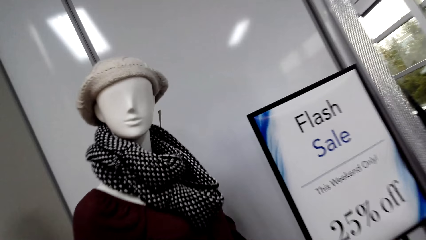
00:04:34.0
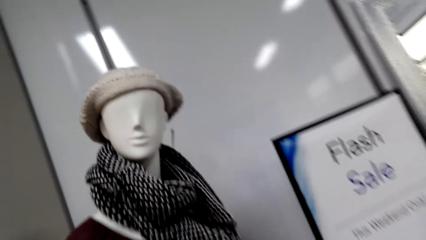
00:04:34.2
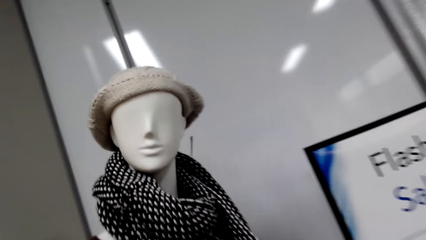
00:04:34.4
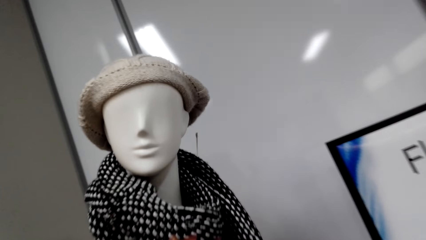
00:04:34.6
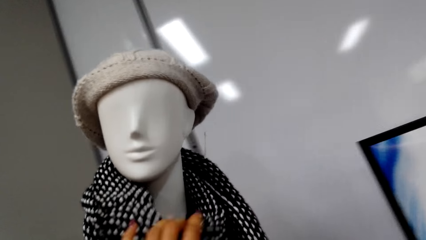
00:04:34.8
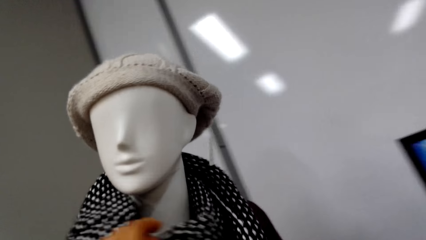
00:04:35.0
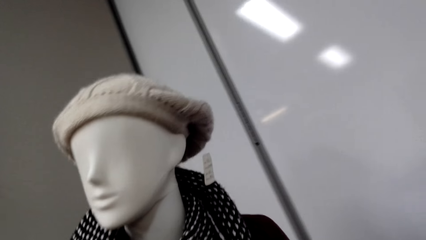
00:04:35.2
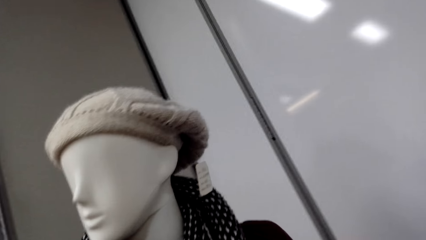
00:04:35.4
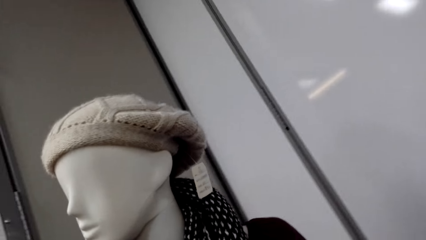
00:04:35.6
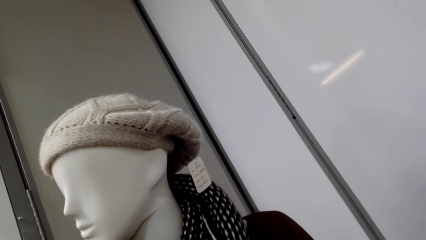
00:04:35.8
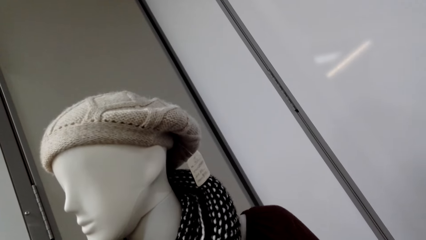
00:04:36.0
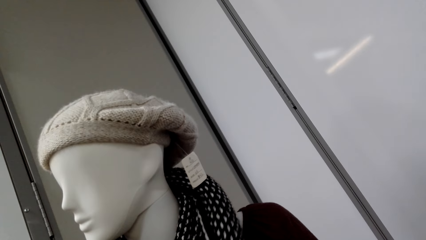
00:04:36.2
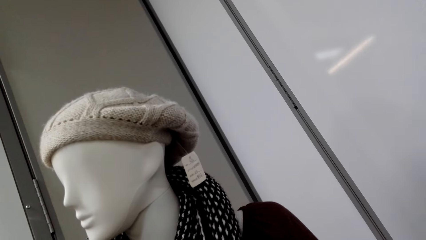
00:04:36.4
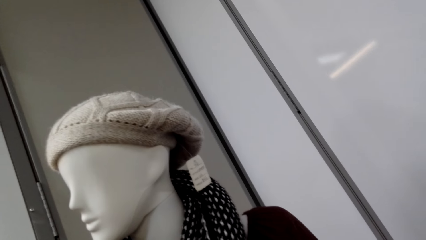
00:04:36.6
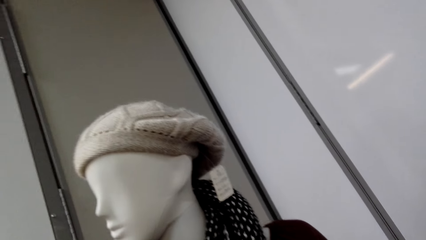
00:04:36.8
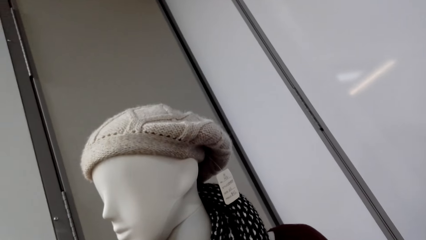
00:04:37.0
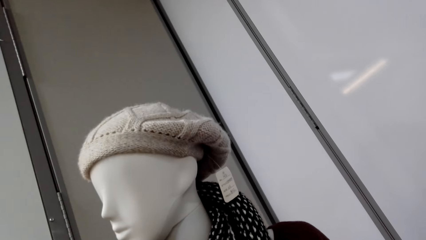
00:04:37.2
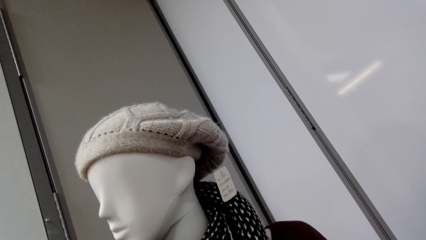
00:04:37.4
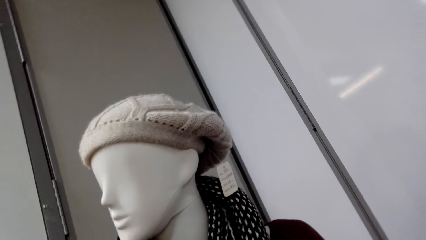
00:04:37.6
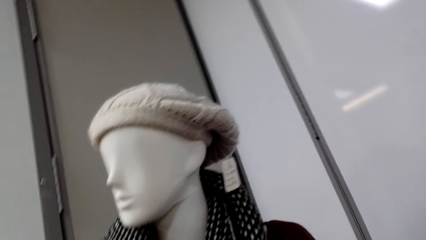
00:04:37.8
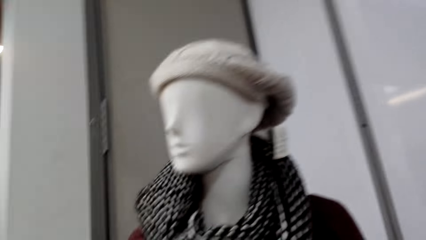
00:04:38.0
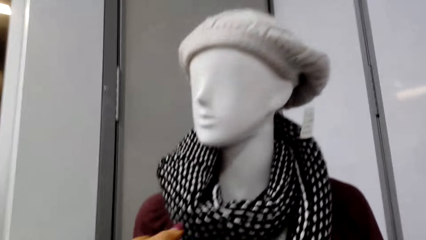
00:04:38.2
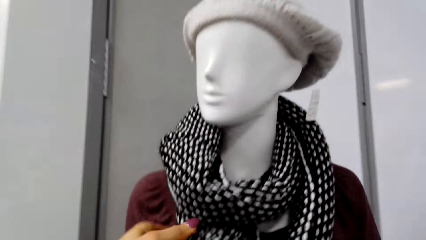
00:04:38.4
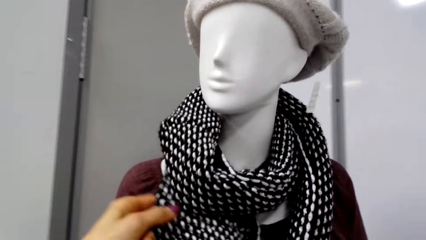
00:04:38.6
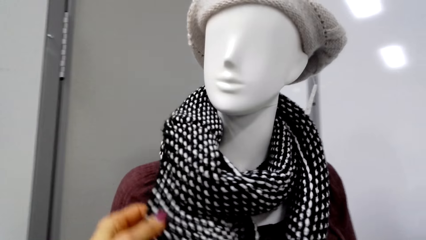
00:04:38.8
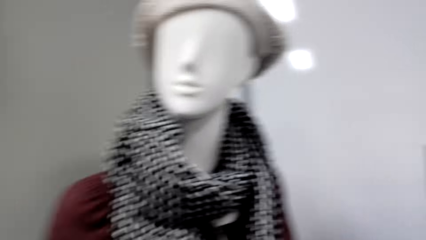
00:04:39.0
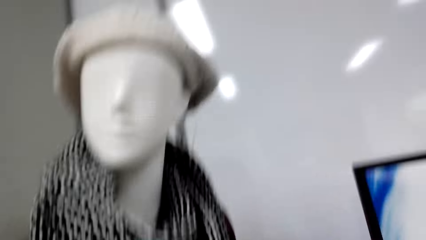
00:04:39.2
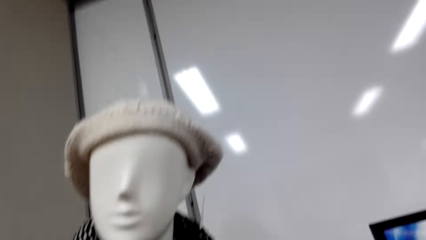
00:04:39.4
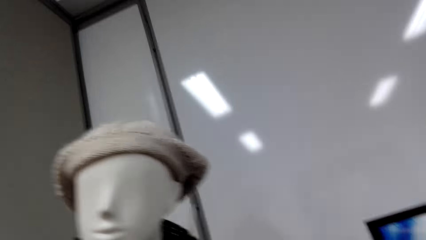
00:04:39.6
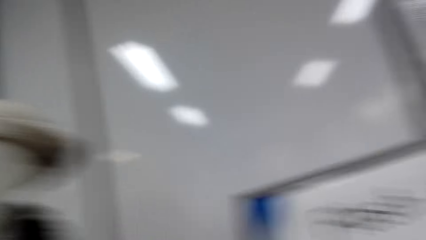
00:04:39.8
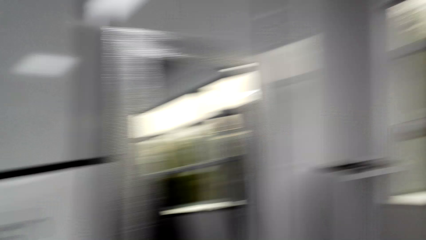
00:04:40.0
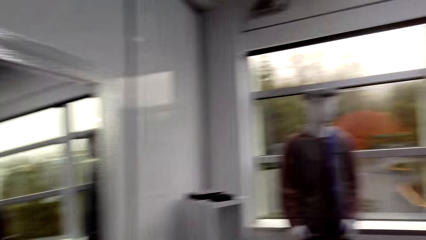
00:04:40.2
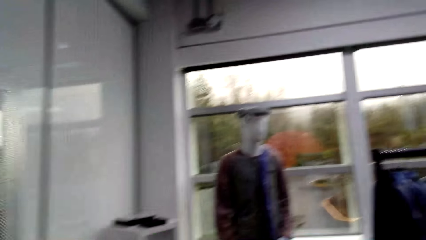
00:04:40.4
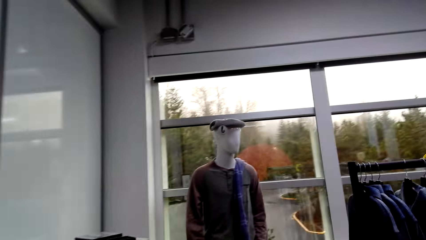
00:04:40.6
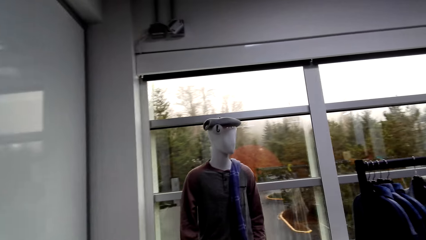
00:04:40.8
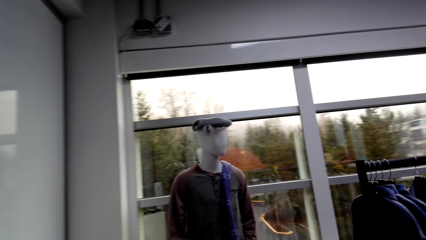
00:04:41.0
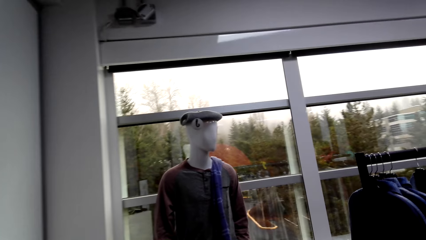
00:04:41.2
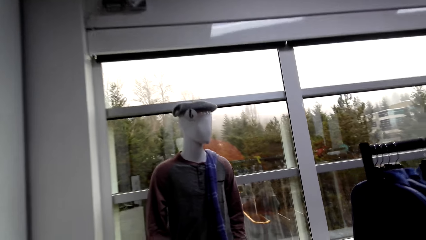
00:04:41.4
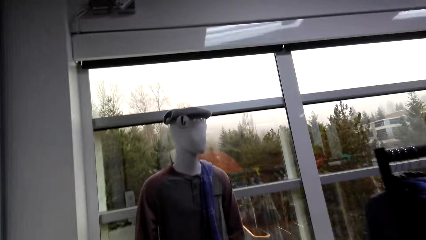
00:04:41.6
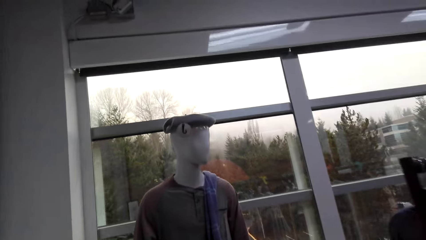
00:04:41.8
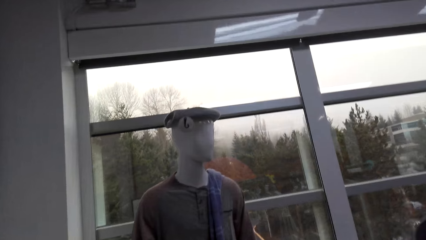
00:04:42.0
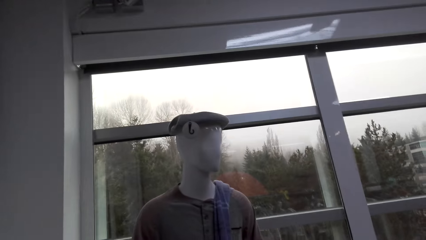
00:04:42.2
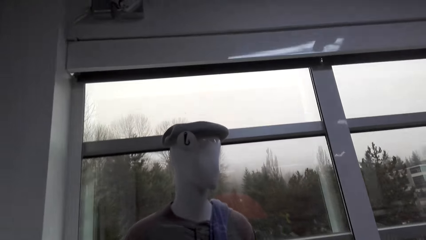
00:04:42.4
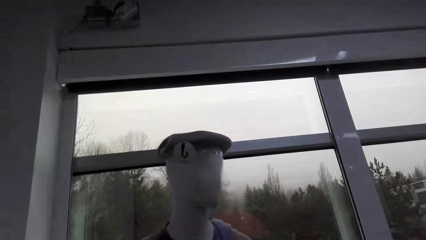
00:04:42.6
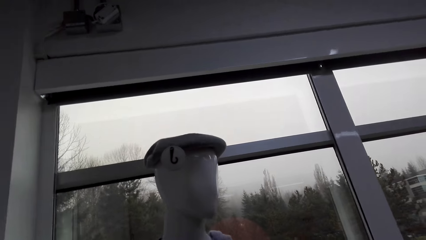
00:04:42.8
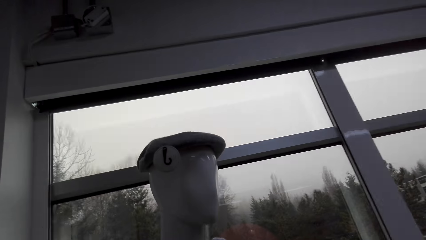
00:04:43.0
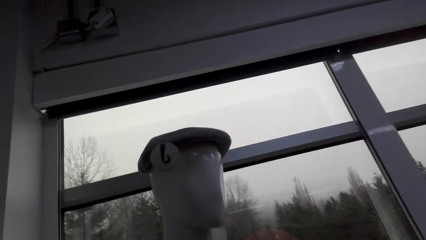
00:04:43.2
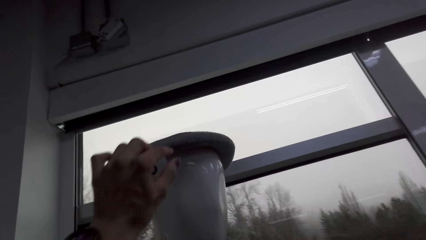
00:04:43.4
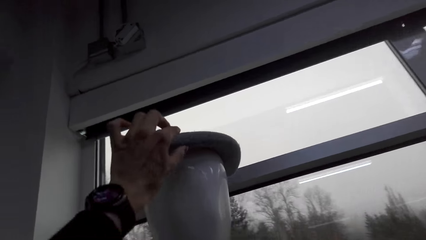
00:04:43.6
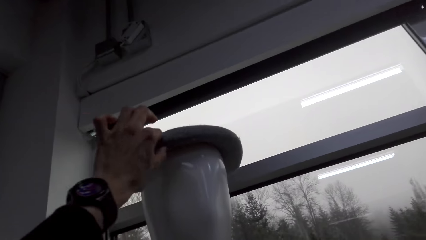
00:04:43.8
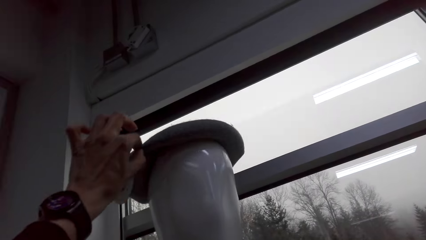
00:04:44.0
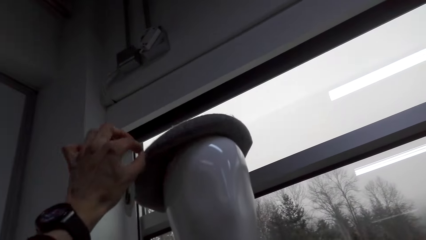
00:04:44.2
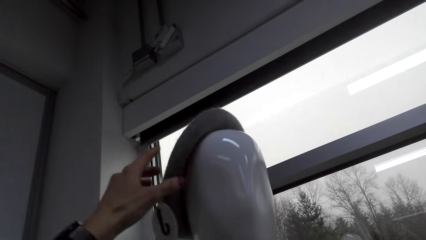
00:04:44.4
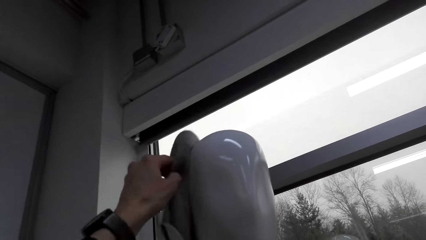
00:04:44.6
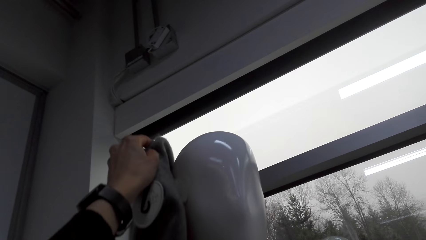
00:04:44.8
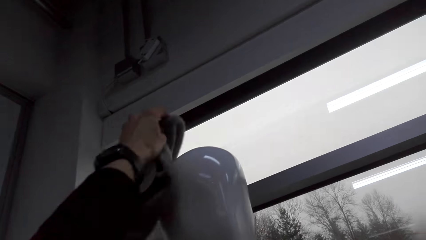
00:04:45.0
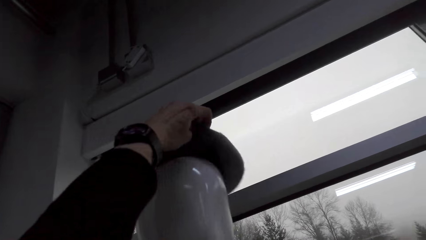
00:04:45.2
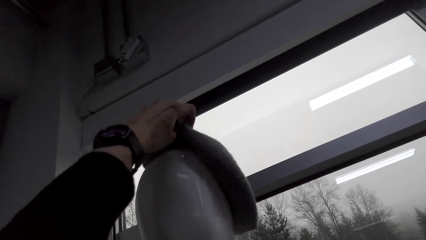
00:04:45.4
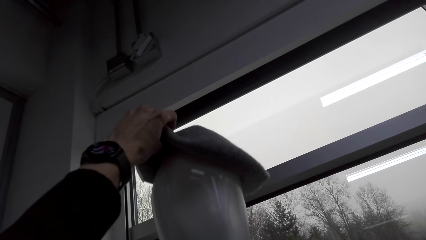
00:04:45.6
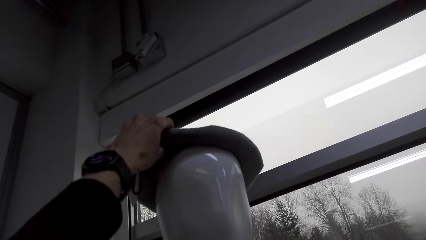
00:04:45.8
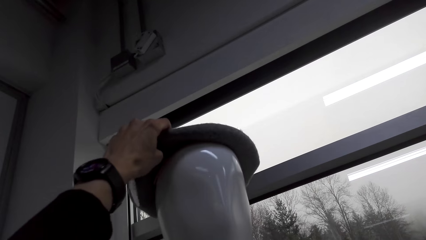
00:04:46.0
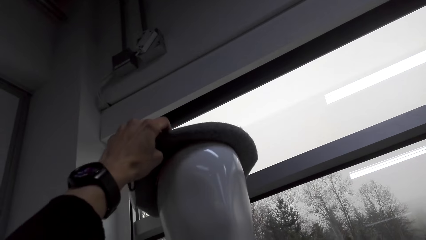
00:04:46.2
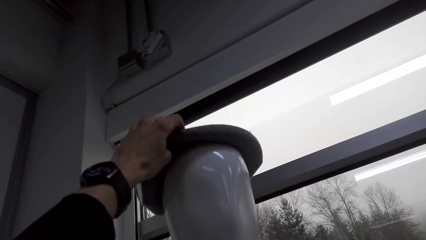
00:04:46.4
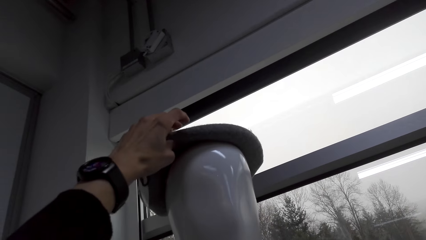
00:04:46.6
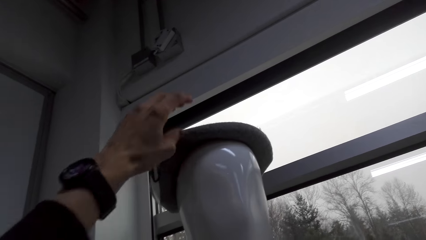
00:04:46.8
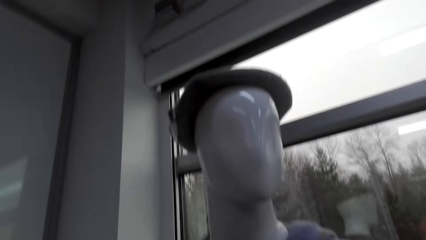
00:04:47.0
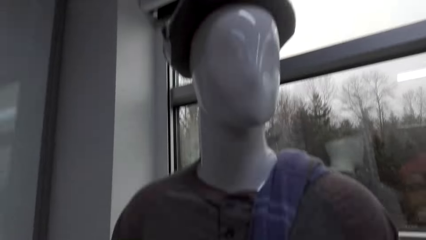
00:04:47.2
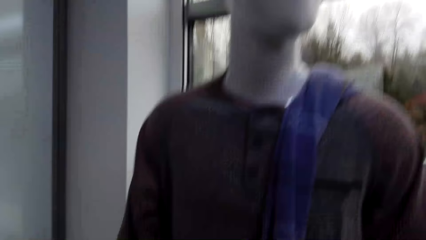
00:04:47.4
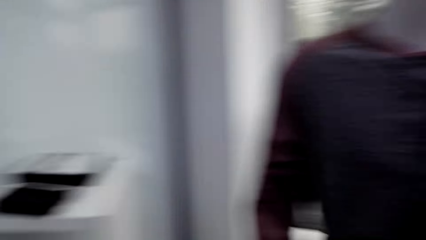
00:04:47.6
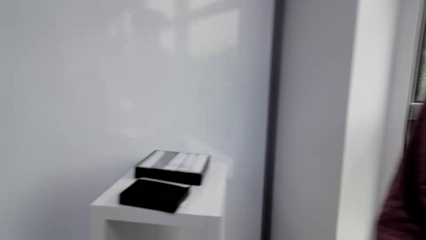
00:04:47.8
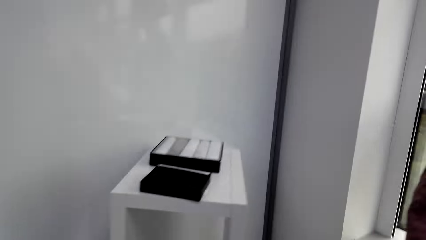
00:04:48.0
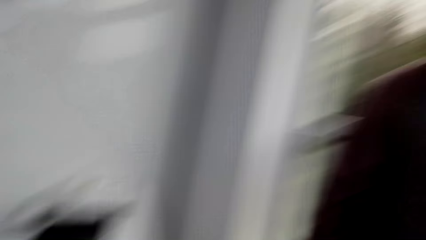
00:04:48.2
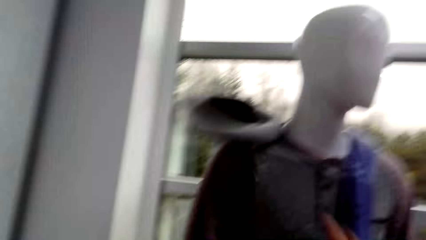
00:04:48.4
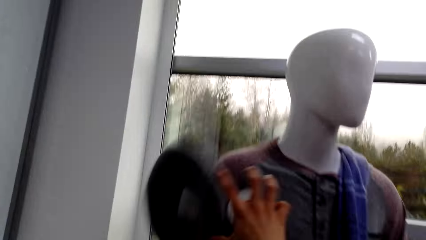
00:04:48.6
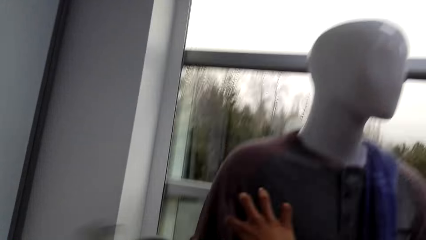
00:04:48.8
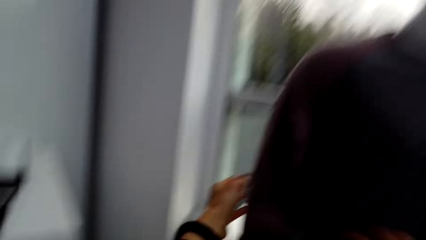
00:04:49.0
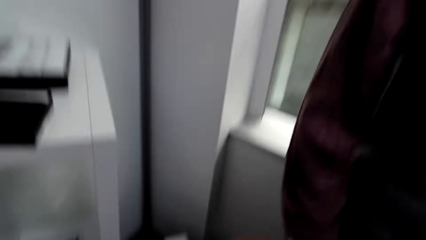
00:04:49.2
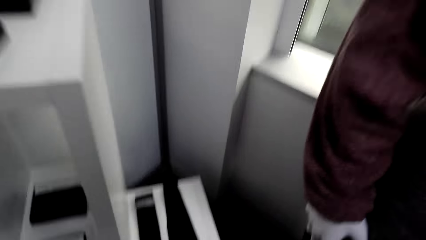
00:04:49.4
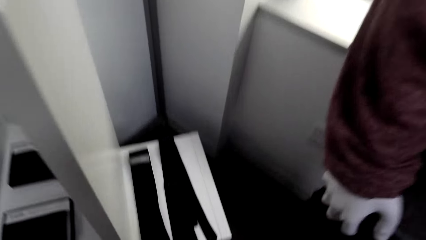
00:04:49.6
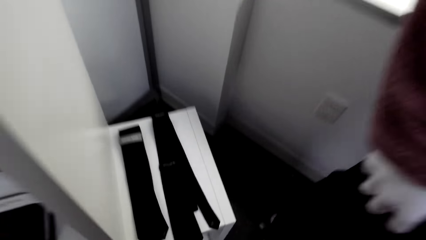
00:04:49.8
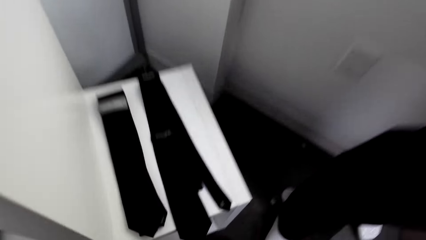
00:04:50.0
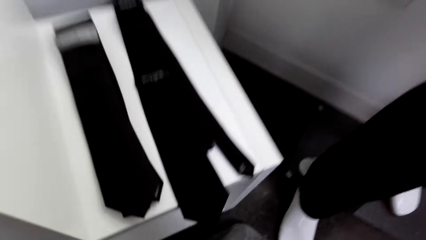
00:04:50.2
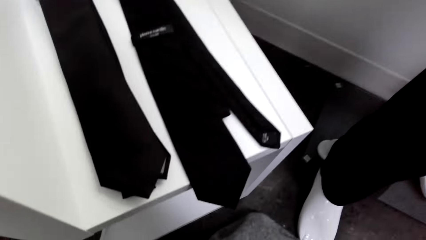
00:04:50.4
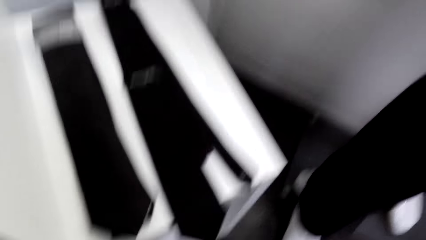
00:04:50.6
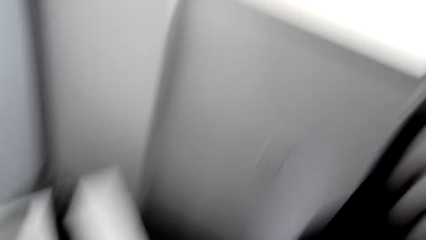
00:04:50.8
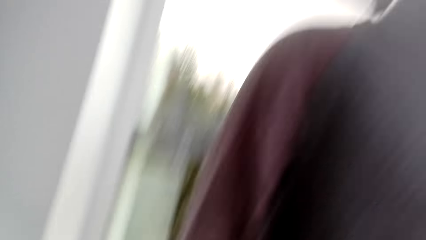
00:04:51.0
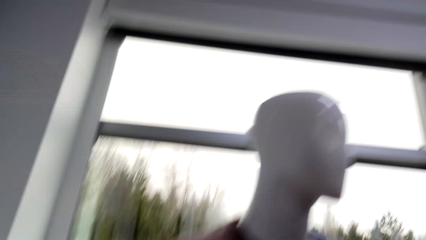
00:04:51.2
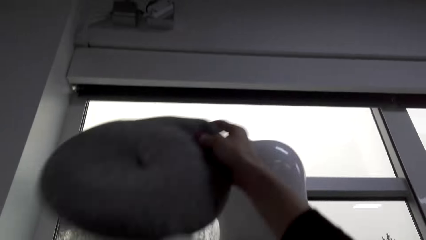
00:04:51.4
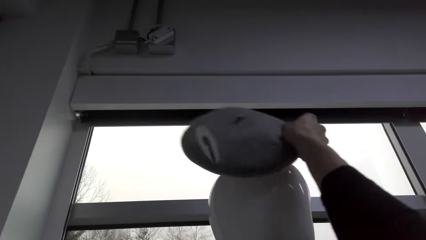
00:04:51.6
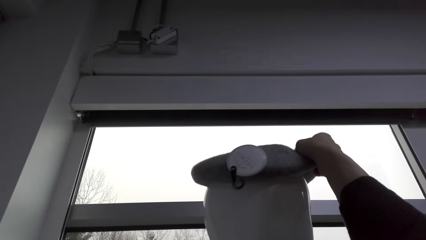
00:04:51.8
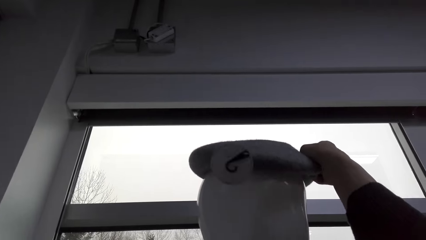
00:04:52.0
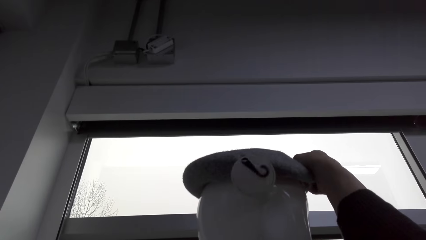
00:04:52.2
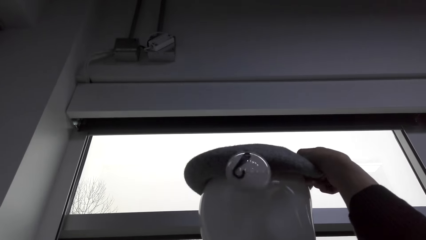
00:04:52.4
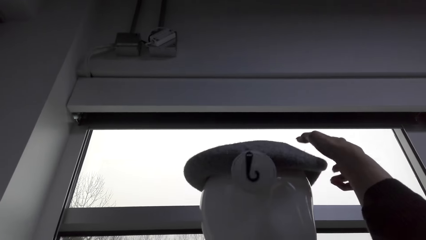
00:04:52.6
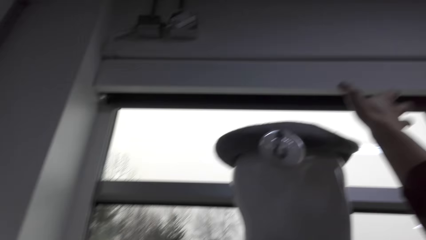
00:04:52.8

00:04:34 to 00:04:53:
The camera wearer touches the scarf on the mannequin. They walk in the supermarket. They touch the hat on the dummy head and adjust the knitted beret on the mannequin. They pick up the knitted beret and place the knitted beret on the mannequin.
